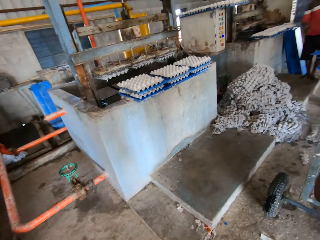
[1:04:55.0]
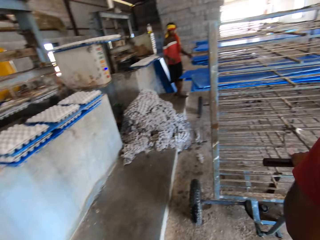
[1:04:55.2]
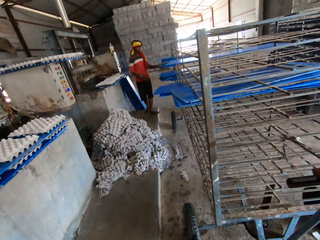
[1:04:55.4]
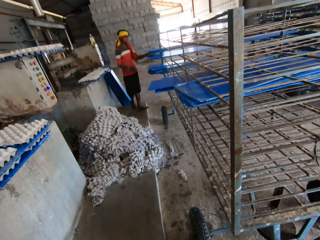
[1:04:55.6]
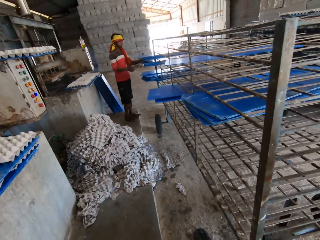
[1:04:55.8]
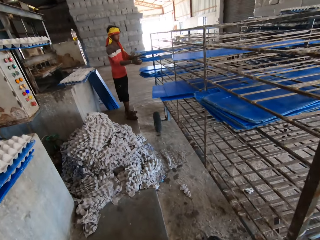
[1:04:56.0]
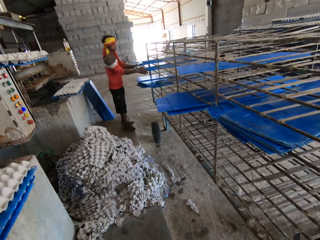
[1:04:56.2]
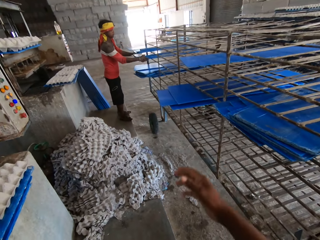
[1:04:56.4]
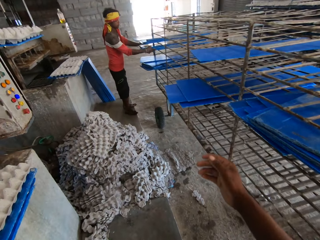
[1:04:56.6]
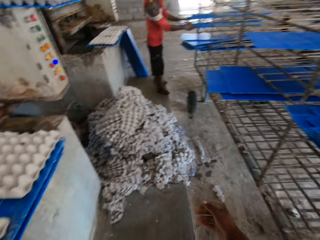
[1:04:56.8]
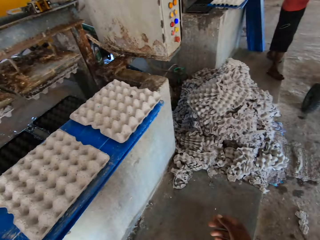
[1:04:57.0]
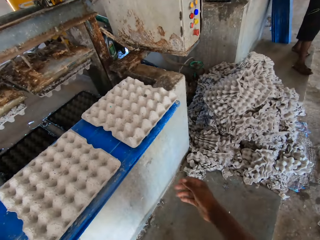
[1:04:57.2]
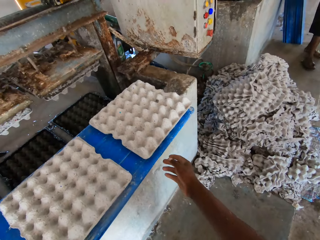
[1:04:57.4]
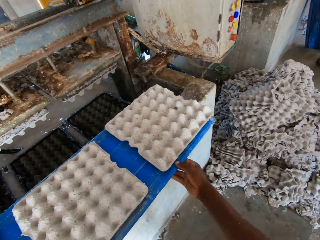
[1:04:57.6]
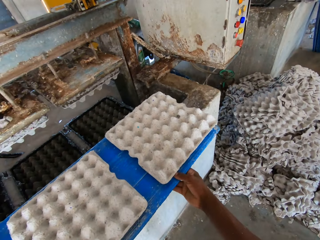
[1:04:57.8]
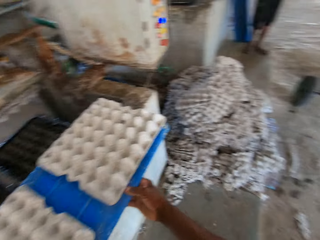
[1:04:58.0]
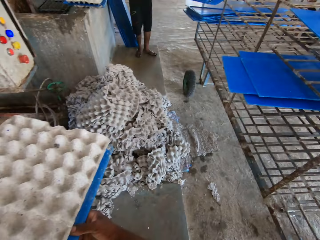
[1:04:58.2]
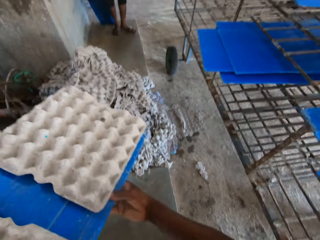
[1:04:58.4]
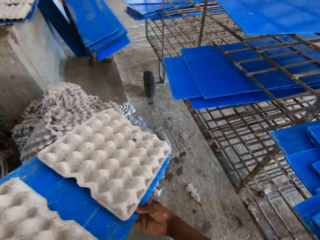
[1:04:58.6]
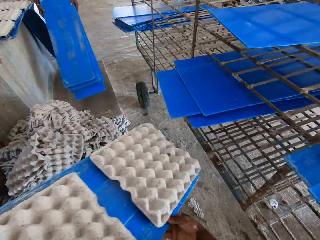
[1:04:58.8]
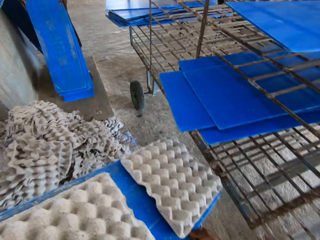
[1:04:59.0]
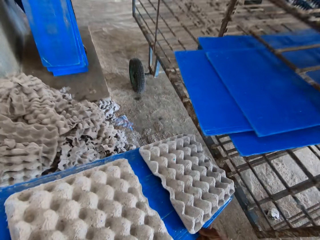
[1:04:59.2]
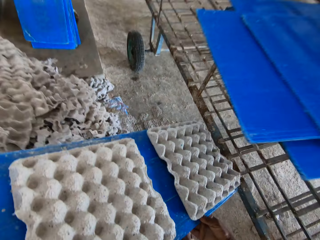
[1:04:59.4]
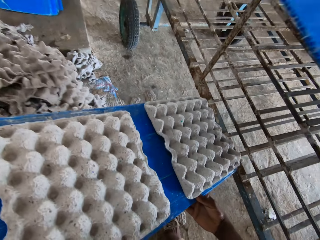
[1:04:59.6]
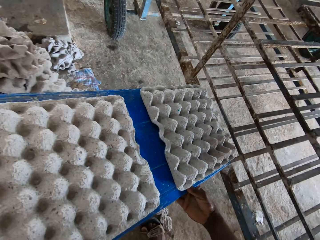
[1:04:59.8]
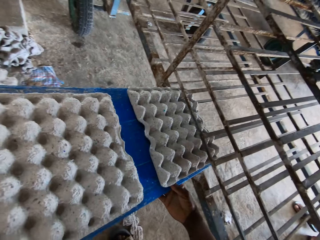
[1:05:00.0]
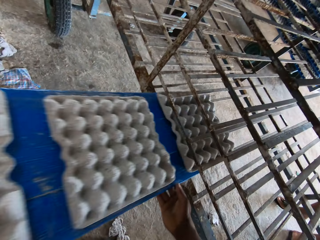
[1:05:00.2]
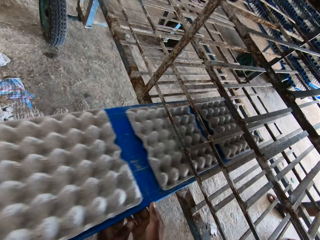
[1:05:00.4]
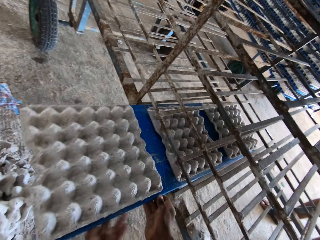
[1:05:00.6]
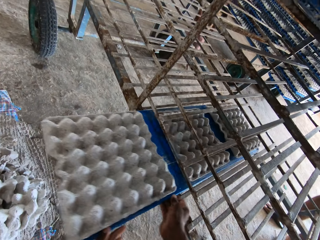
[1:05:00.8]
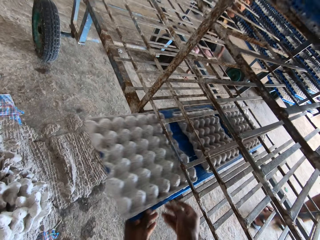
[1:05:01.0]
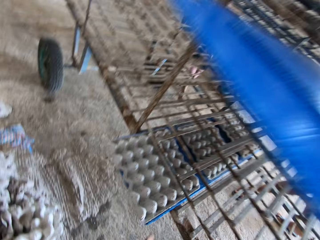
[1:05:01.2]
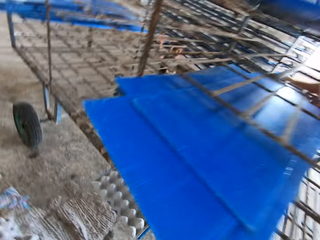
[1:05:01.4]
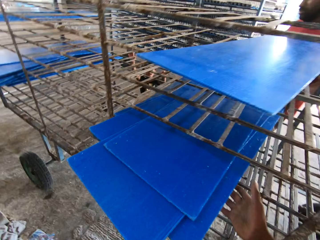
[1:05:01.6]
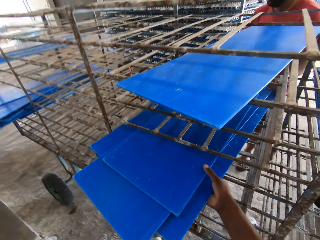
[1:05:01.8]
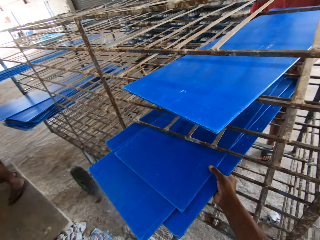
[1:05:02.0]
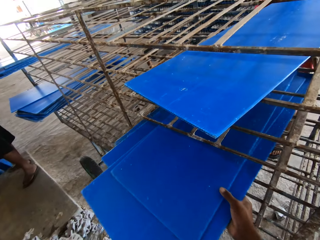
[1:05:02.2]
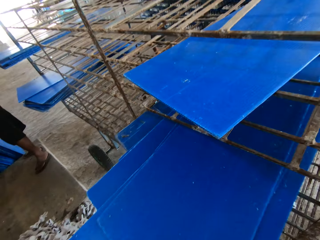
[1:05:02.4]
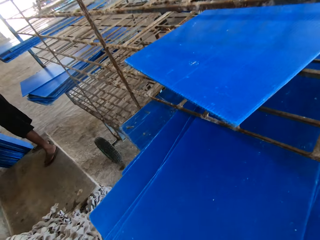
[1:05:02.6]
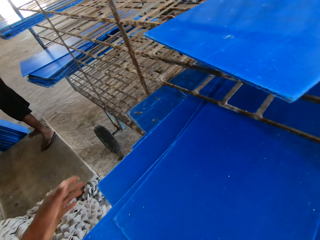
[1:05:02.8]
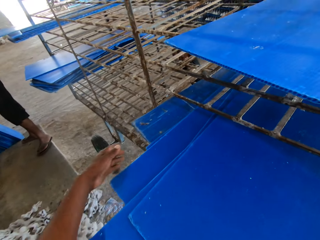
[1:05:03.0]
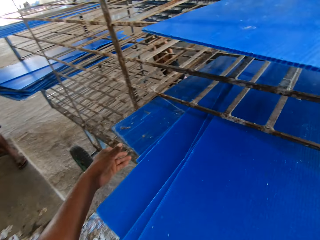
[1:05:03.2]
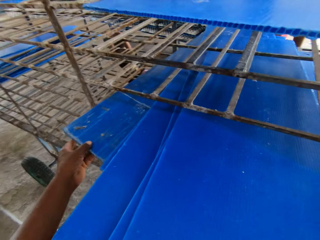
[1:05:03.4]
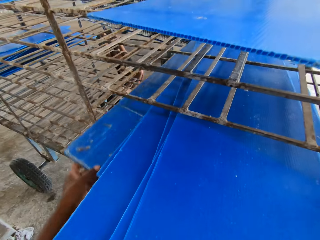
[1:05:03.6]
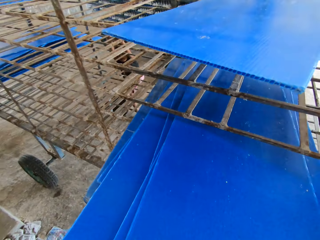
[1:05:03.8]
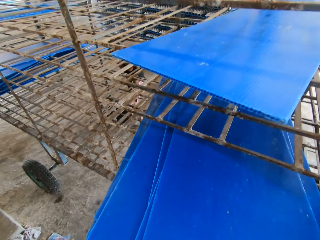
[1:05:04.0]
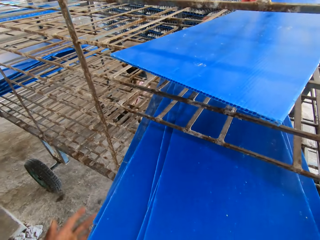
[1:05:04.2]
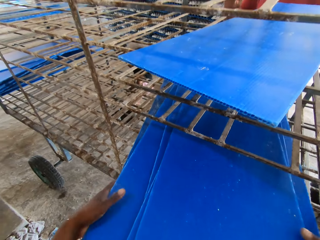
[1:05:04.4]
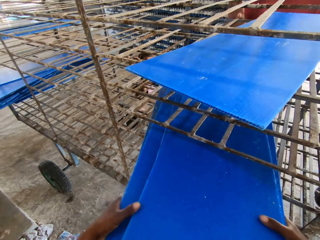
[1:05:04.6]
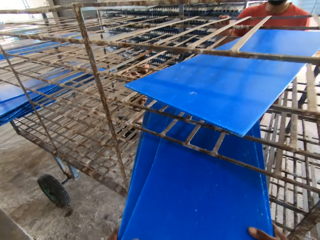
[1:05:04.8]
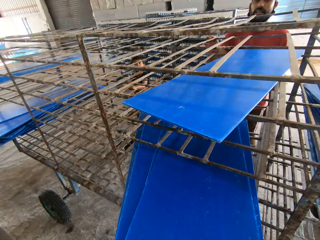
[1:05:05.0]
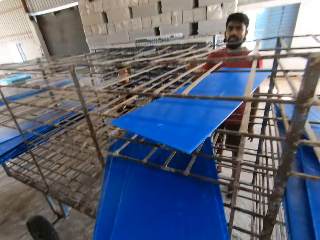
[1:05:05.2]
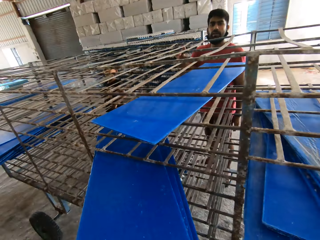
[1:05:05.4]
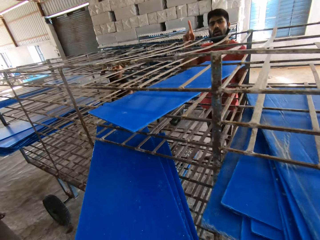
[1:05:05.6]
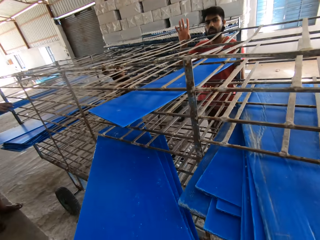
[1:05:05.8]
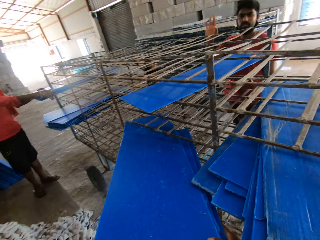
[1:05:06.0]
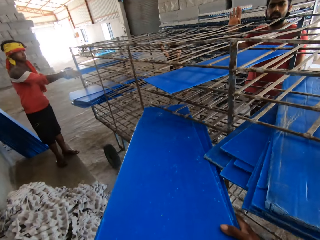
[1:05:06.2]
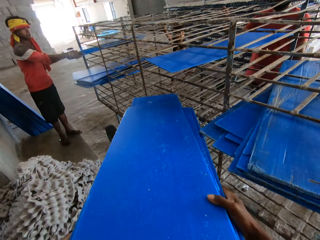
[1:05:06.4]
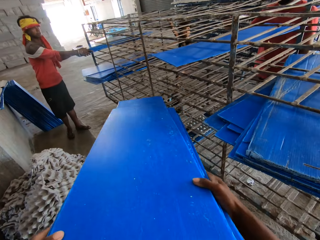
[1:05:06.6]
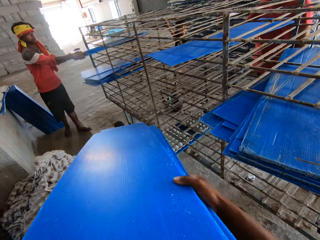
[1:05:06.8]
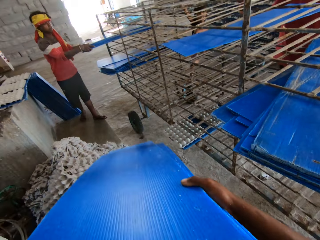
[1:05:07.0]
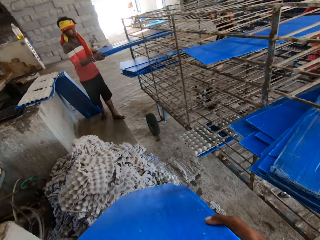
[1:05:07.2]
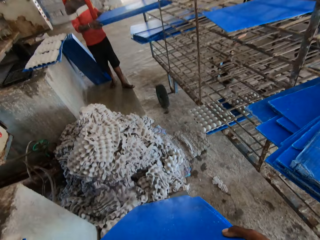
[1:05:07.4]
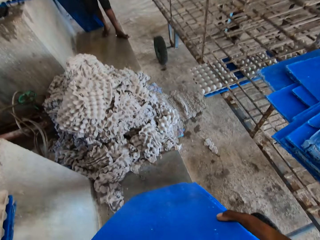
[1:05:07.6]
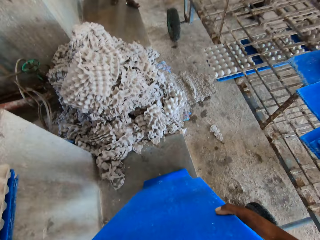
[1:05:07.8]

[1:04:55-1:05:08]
A man touches some plastic sheets in a rack with his left hand, and touches the plastic sheets in the rack with his right hand. The camera wearer picks the plastic sheet with egg trays on the plastic sheets with egg trays on the ledge with both hands. The man drops the plastic sheets on the floor with both hands. The camera wearer slides the plastic sheet together with the egg trays in the rack with both hands. He moves some plastic sheets in the rack with his right hand. He picks the board. He adjusts some plastic sheets in the rack with his left hand. Another man interacts with the camera wearer. The camera wearer picks the plastic sheets from the rack with both hands. The first man removes the plastic sheets from the rack with both hands.

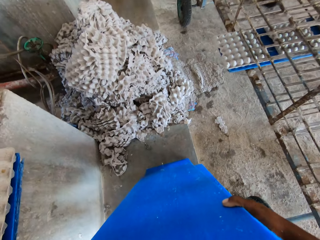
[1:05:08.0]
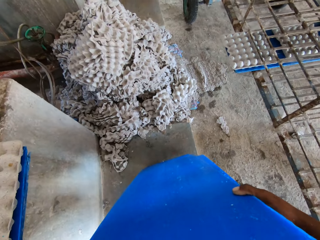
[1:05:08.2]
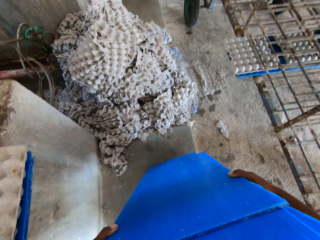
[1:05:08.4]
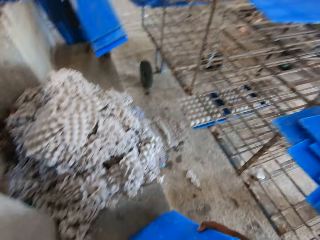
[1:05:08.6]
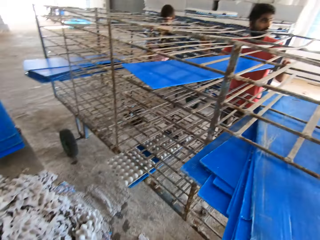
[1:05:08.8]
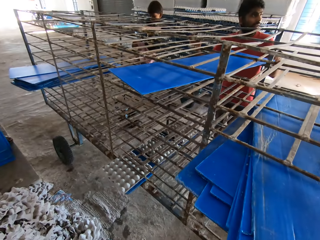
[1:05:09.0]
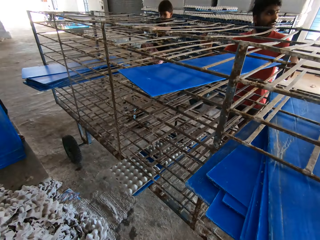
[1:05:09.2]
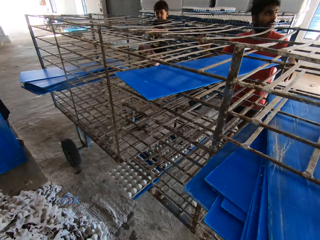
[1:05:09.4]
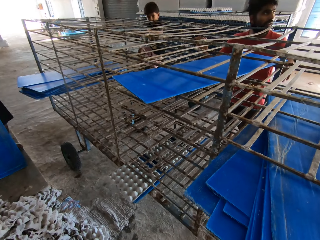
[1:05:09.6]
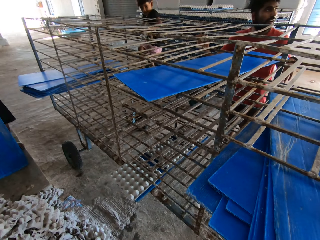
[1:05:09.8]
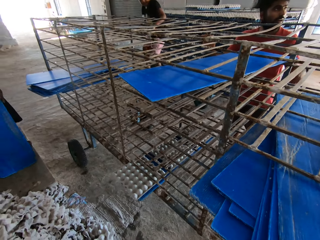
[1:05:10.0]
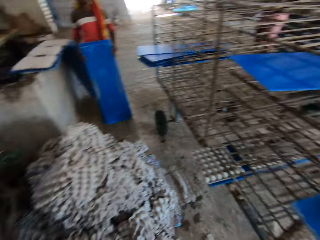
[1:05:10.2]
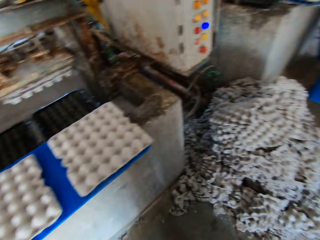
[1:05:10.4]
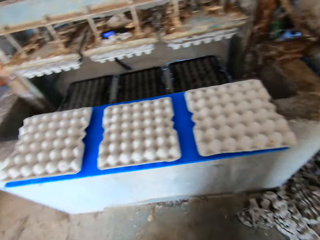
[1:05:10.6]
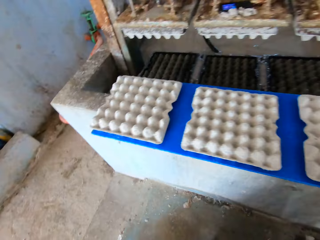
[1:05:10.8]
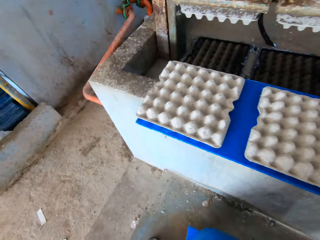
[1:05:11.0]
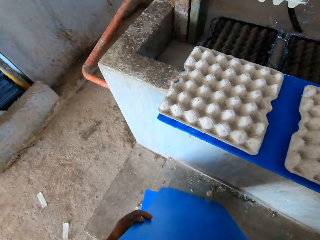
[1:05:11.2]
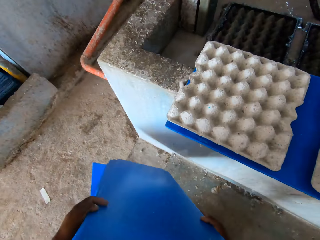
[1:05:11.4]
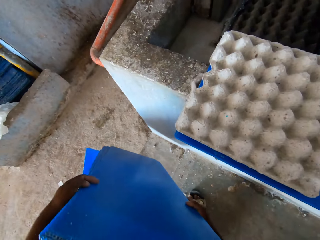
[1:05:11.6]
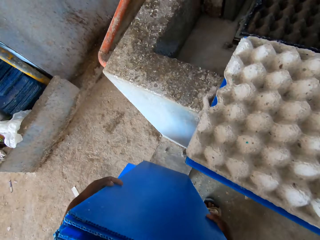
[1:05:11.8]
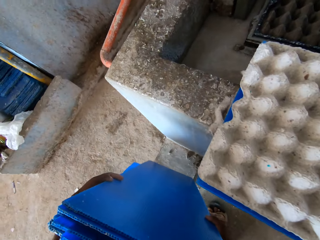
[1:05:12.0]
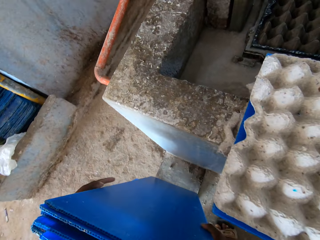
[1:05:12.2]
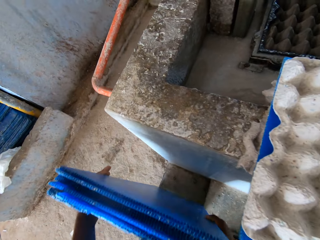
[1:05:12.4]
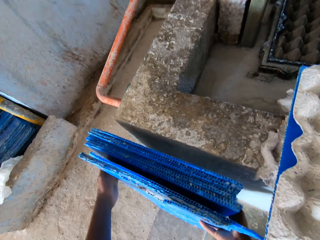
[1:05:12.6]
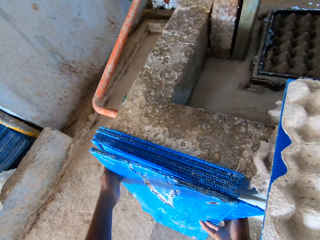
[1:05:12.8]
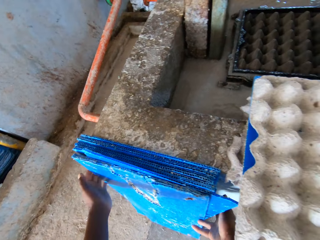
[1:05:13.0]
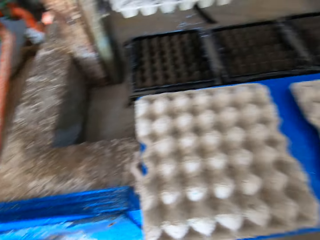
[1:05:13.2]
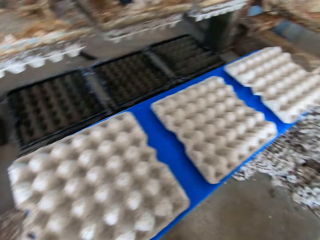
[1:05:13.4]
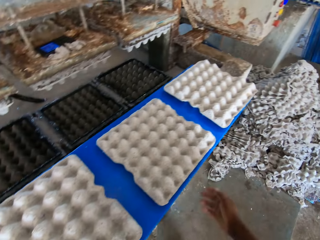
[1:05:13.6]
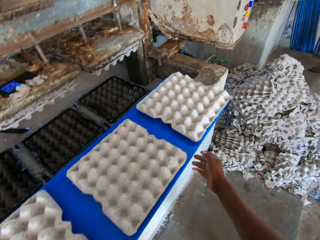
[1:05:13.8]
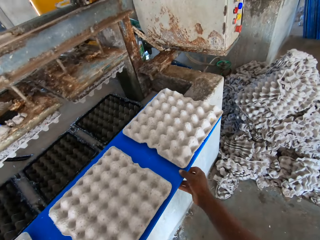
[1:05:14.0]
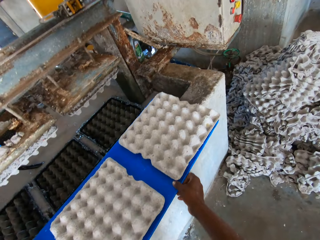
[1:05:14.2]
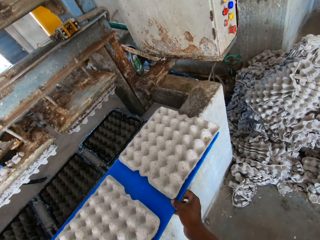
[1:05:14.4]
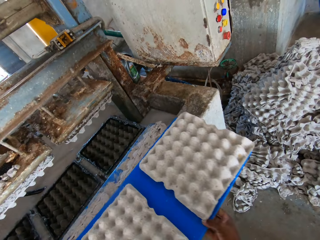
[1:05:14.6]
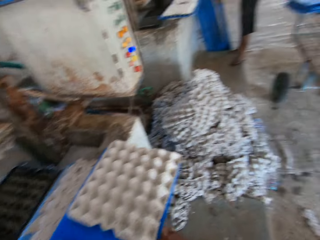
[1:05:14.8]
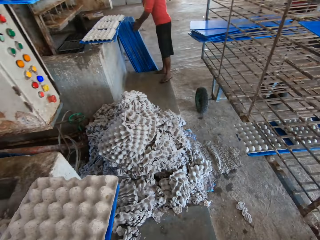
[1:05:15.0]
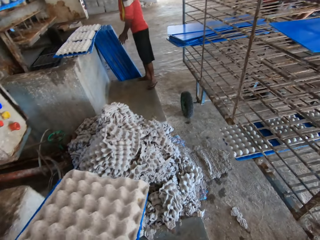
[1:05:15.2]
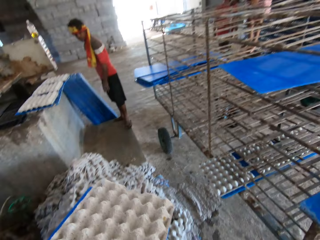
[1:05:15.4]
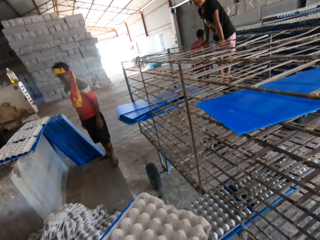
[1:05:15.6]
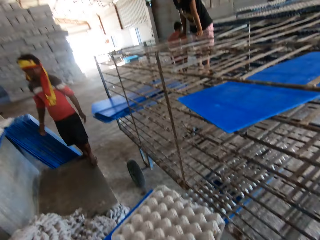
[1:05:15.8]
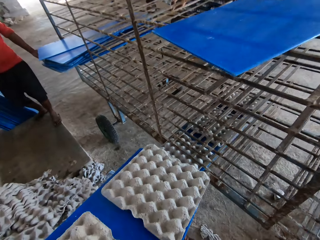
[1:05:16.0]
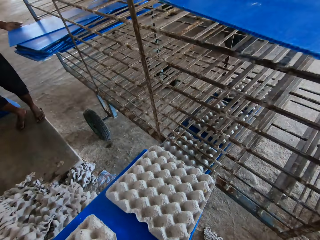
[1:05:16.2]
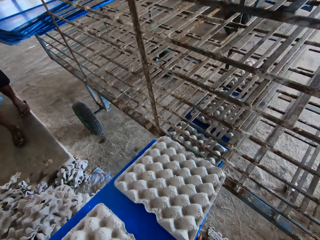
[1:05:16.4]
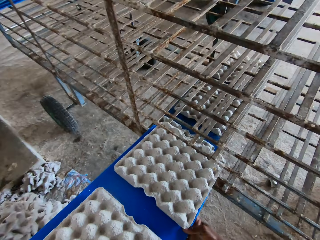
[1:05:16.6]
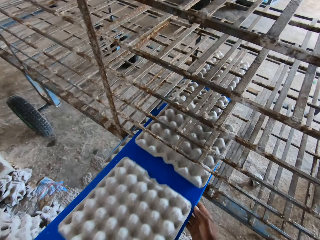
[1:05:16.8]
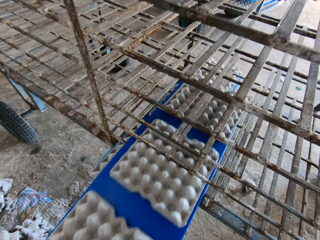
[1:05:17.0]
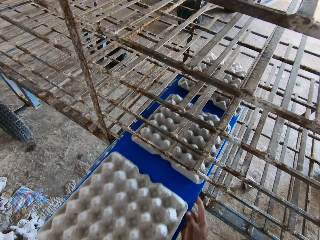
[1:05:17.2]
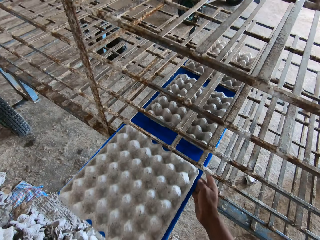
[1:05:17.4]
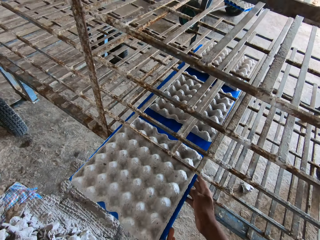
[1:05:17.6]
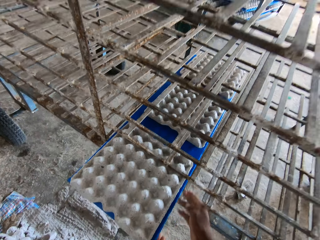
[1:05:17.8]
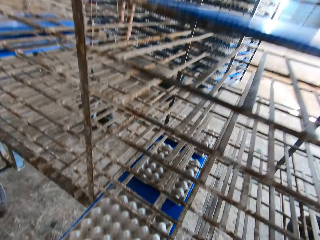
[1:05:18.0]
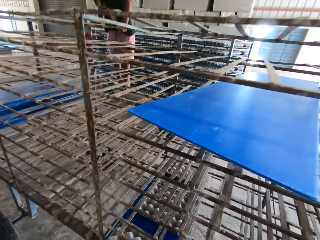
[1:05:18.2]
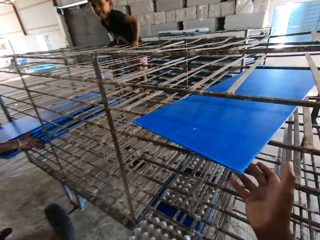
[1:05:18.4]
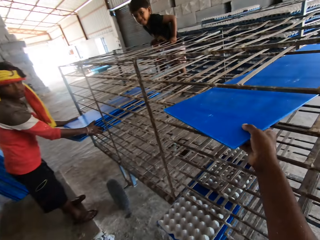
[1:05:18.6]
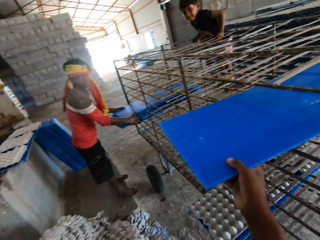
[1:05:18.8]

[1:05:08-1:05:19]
The camera wearer lifts the board. They adjust the plastic sheets on the floor with both hands. A boy climbs the rack with both hands and legs. The camera wearer drops the plastic sheets by the ledge on the floor with both hands. They pick the plastic sheet with egg trays on the plastic sheets with egg trays on the ledge with both hands. They slide the plastic sheet together with the egg trays in the rack with both hands.
